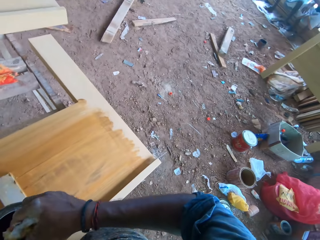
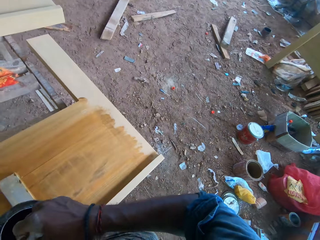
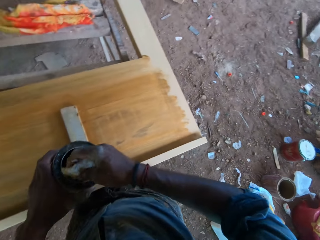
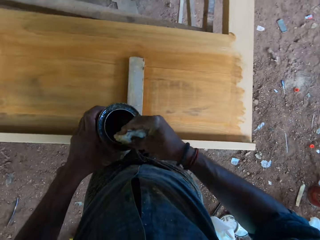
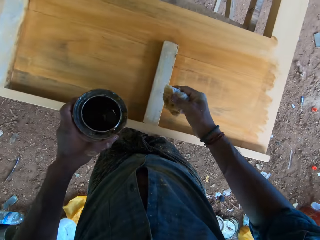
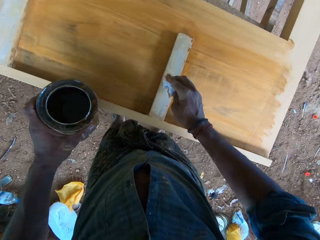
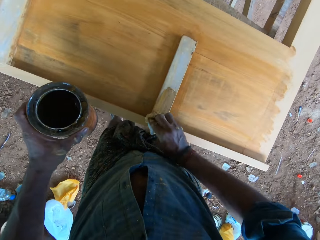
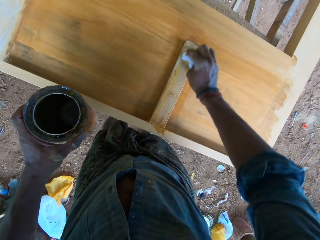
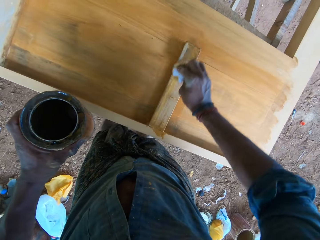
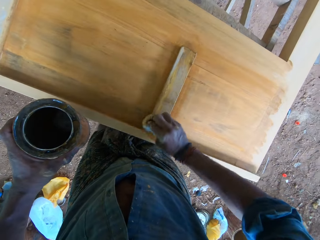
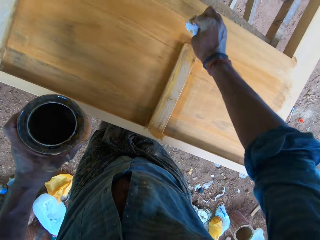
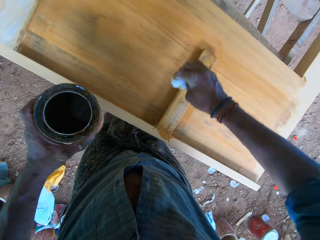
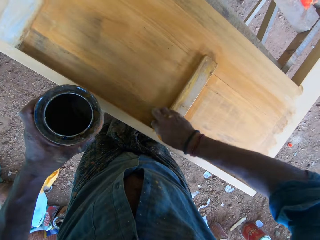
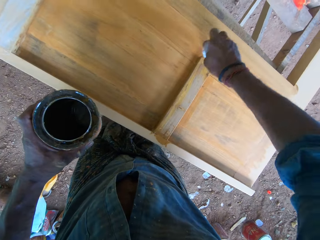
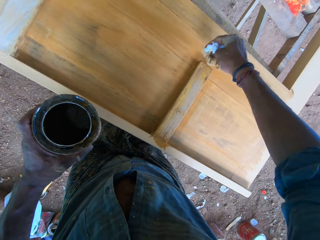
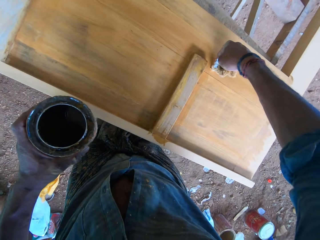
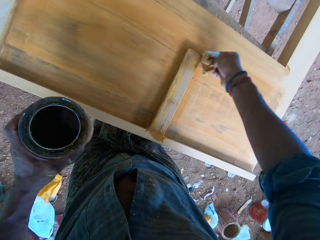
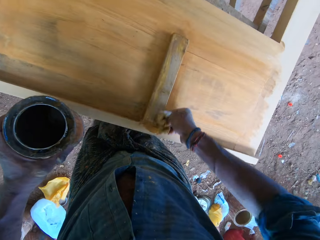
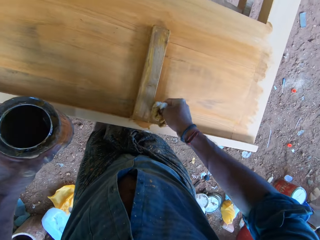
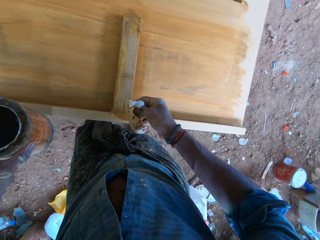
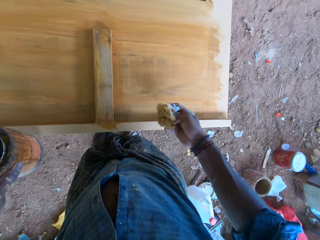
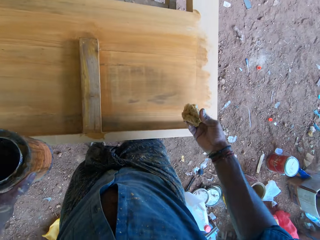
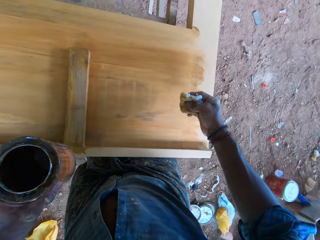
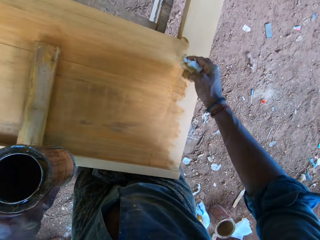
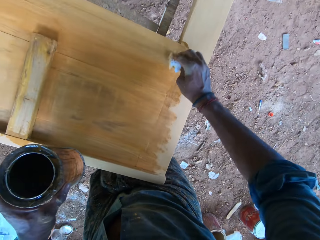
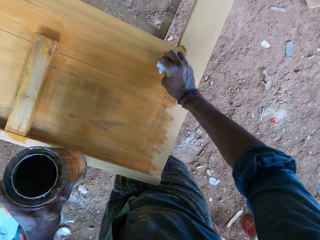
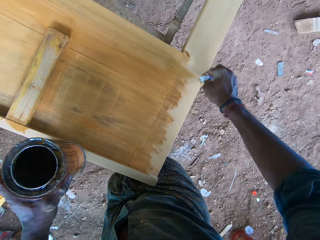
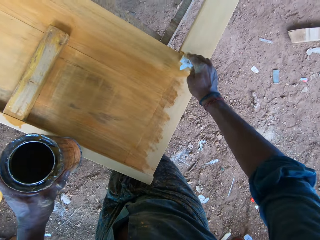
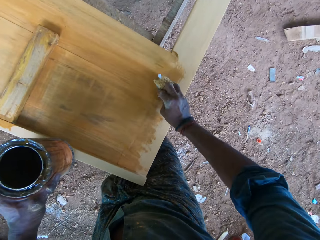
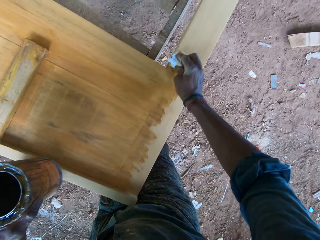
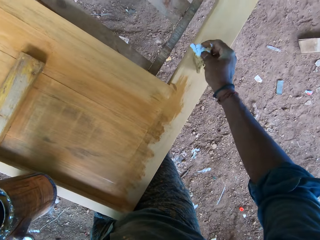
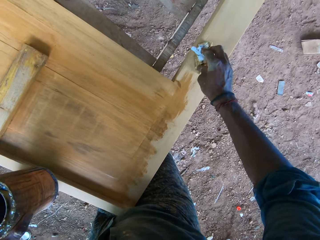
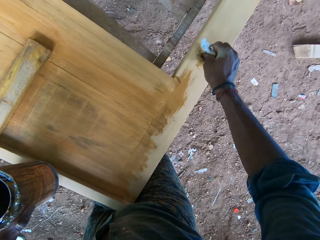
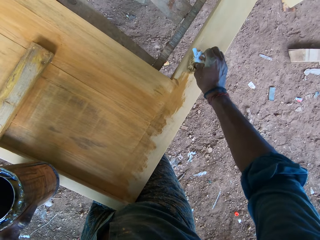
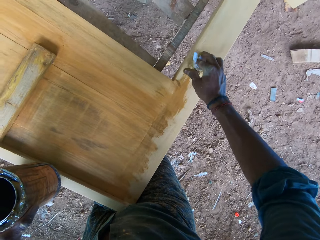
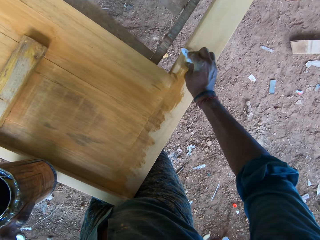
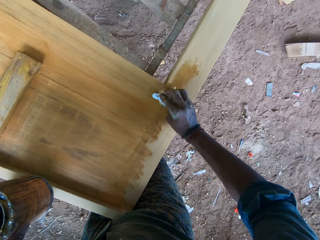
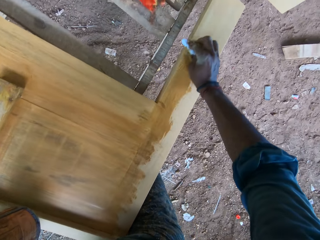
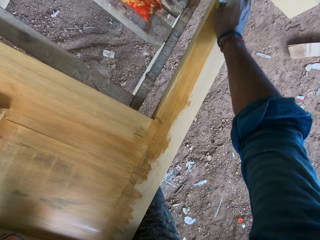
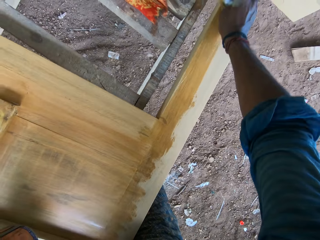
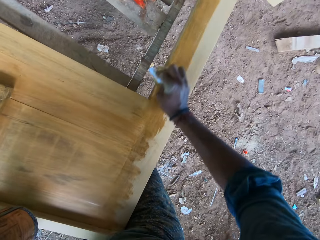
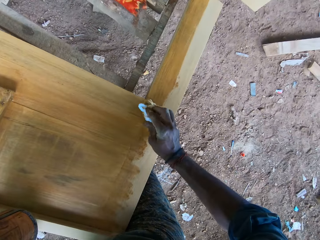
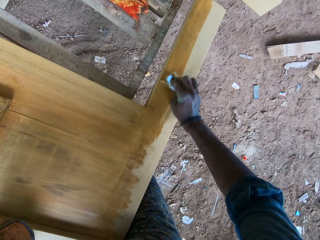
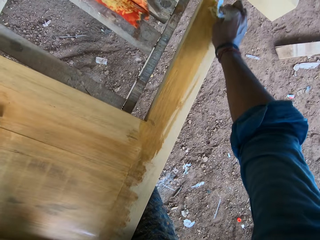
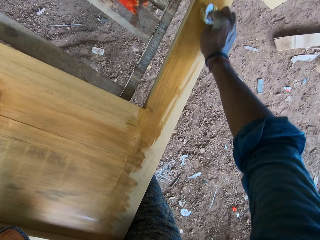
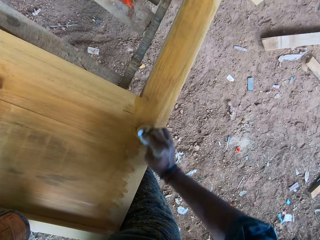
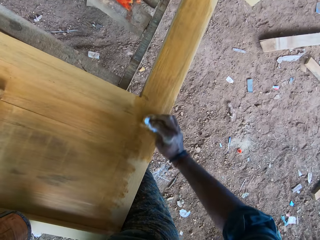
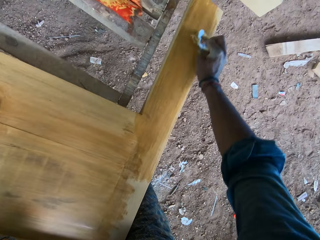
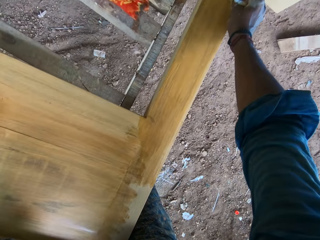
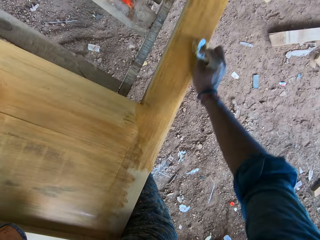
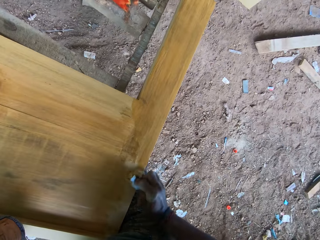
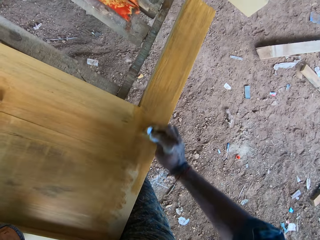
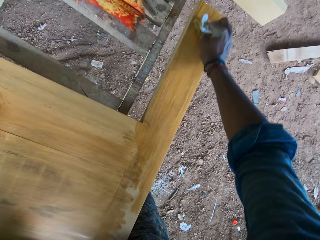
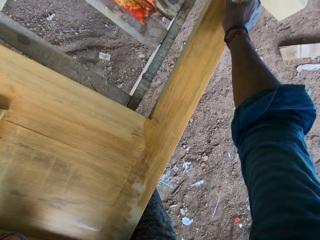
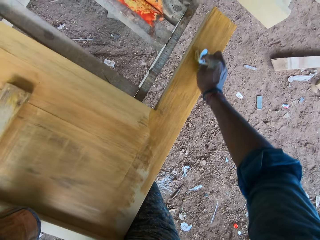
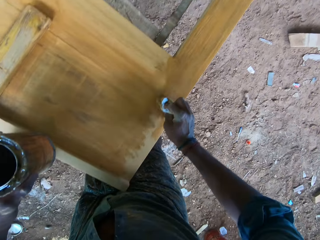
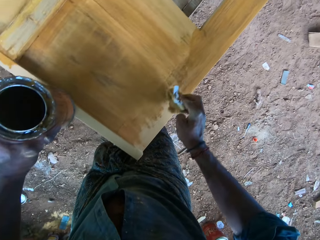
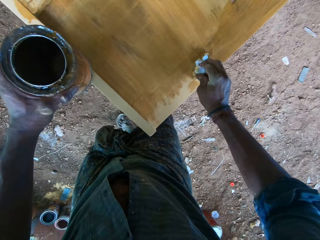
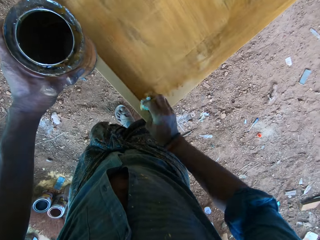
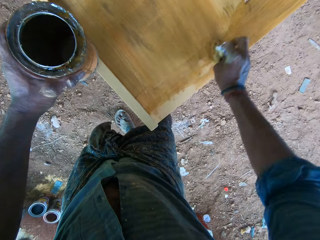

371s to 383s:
The camera wearer paints the board with the wool in his right hand.

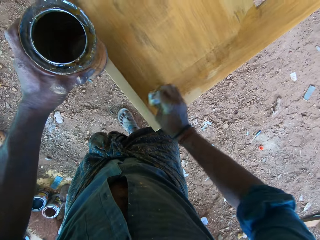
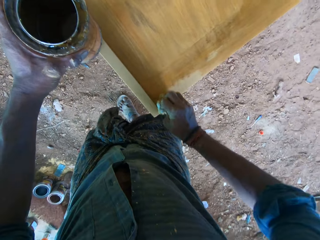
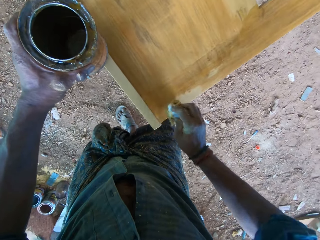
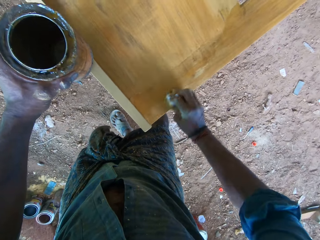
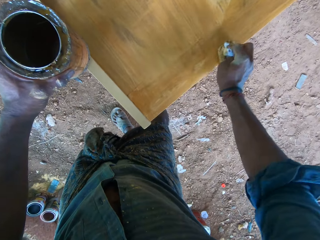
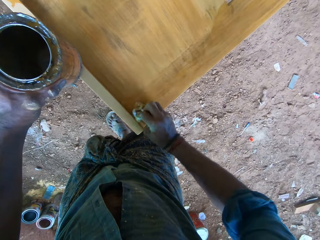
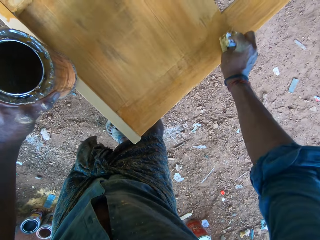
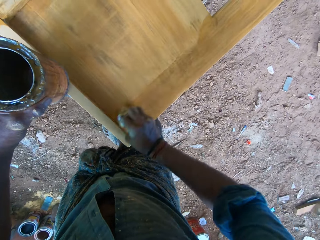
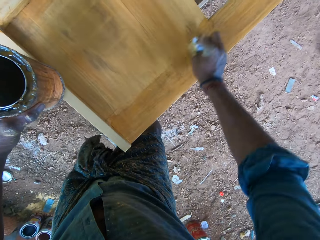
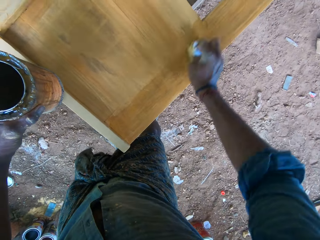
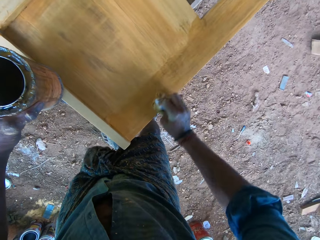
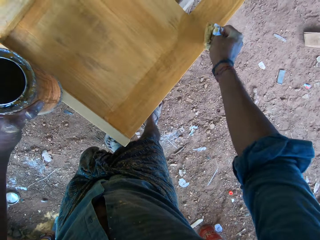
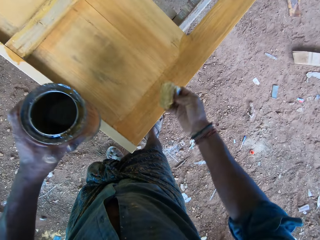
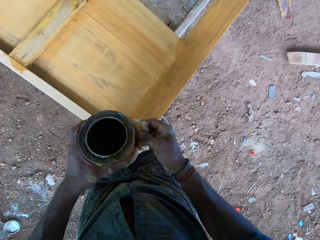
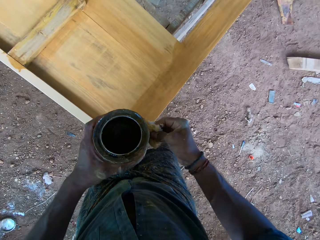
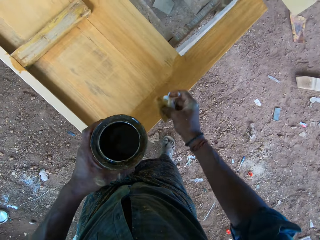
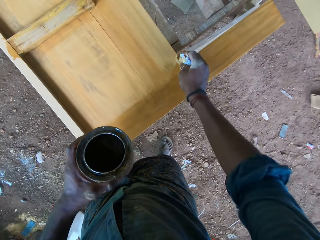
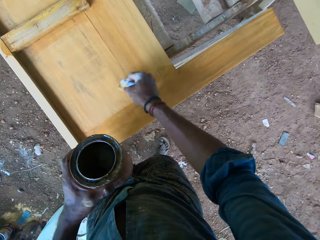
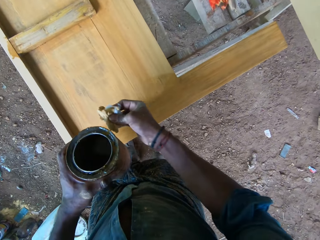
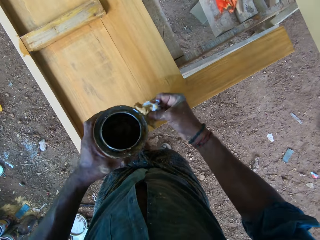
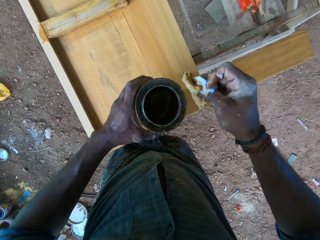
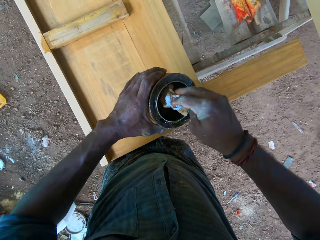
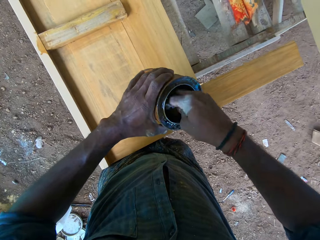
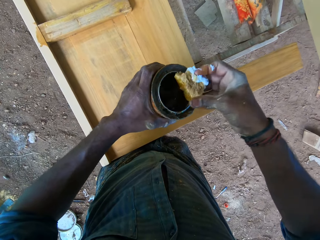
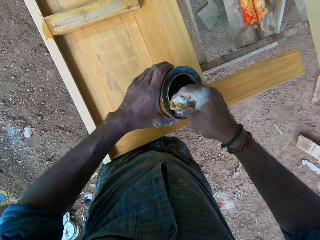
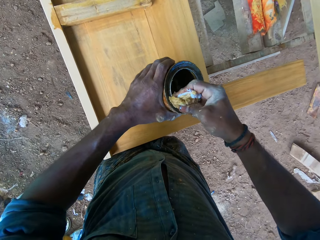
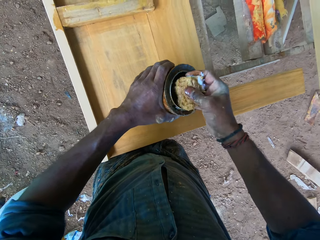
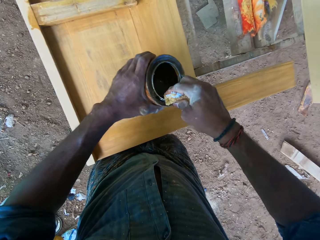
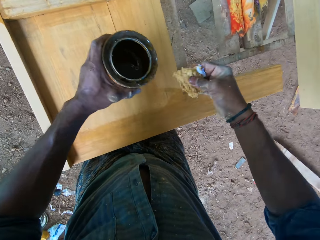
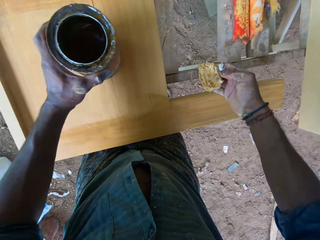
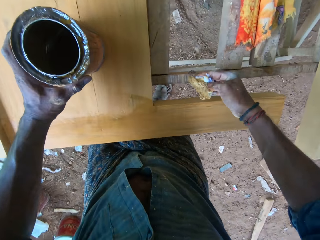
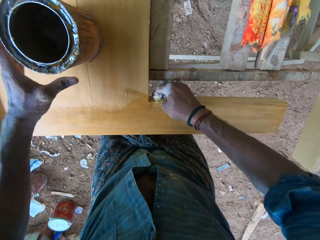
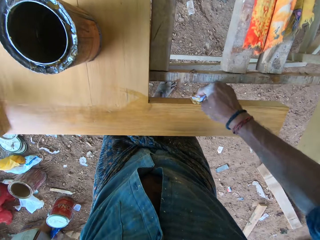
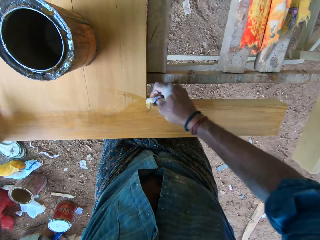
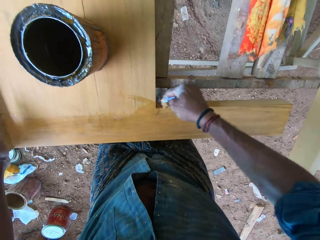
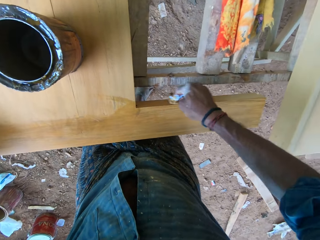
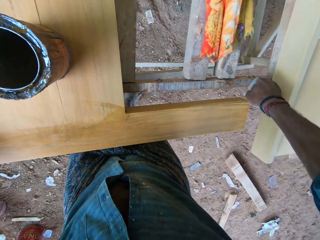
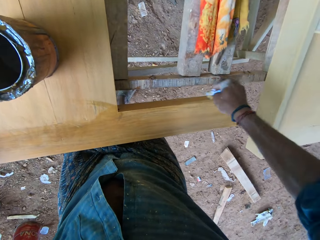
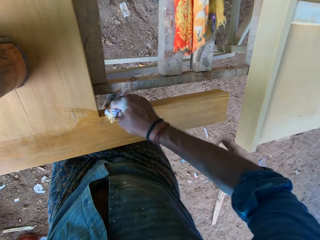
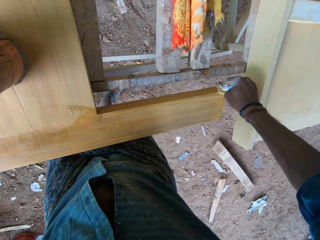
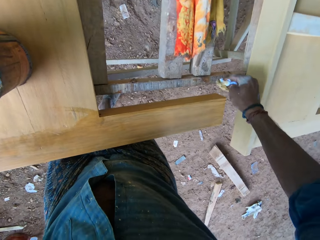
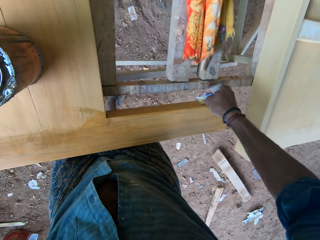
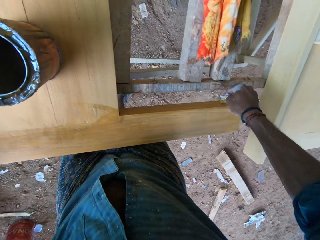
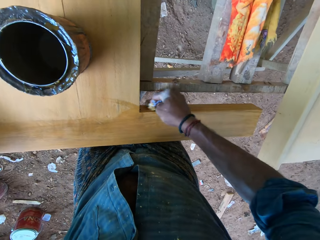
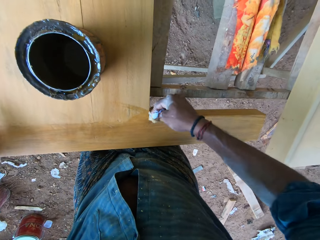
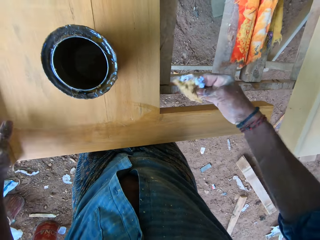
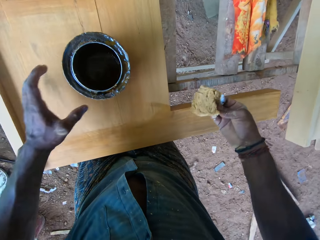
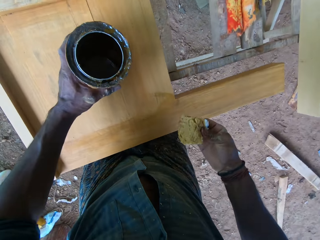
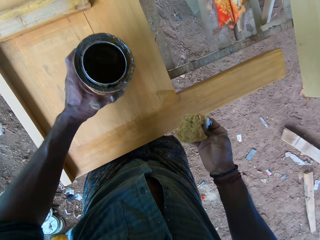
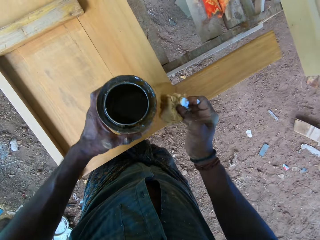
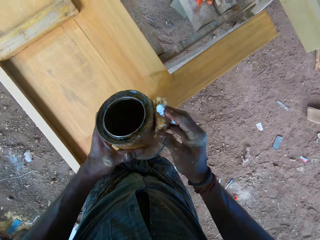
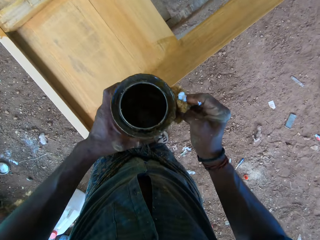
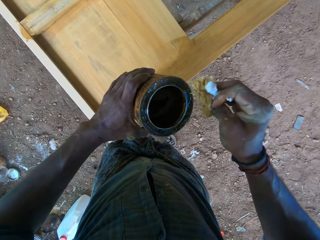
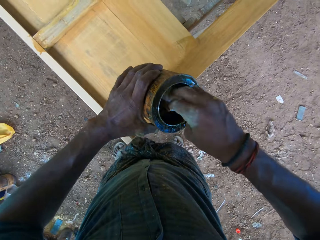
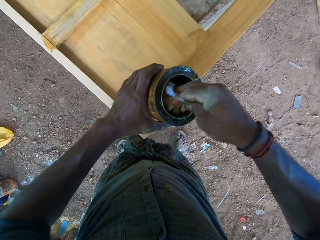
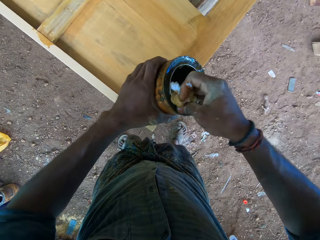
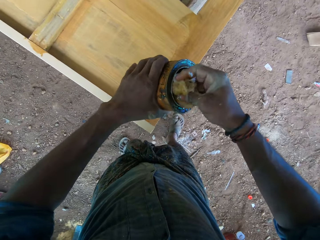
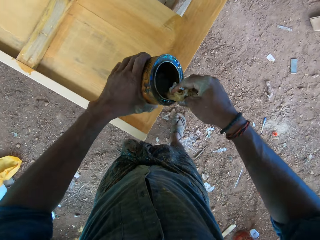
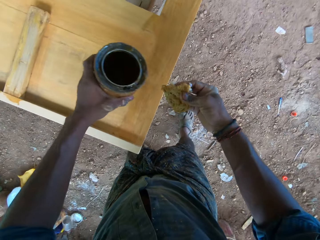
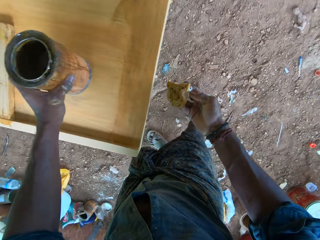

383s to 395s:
The camera wearer takes paint from the container with the wool in his right hand. He drops the container on the board with his left hand. He paints the board with the wool in his right hand. He picks the container from the board with his left hand. He takes paint from the container with the wool in his right hand.
